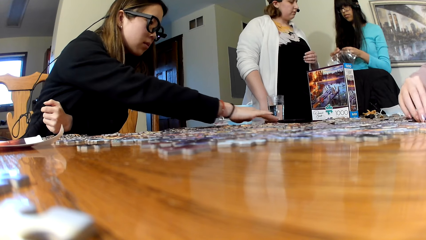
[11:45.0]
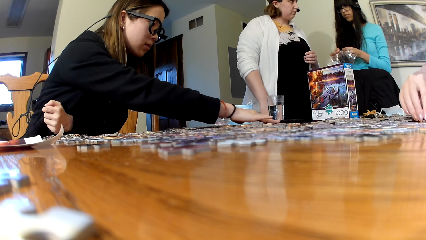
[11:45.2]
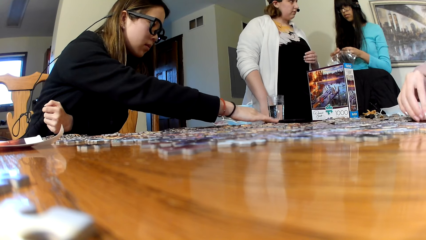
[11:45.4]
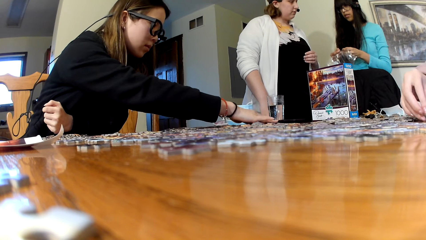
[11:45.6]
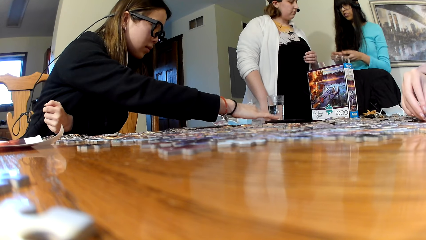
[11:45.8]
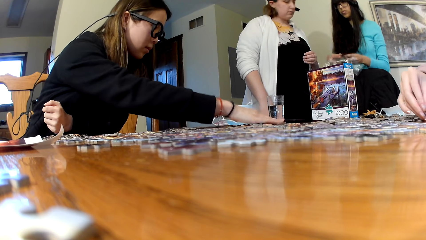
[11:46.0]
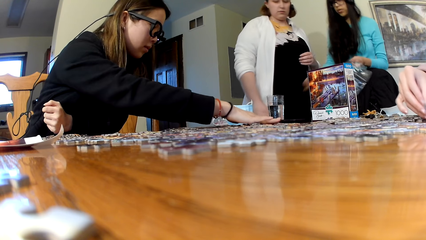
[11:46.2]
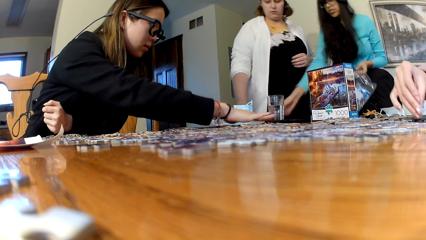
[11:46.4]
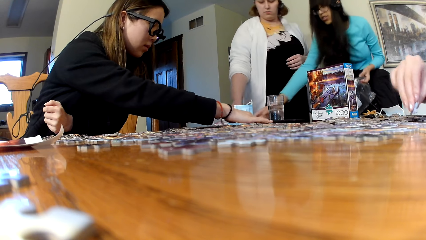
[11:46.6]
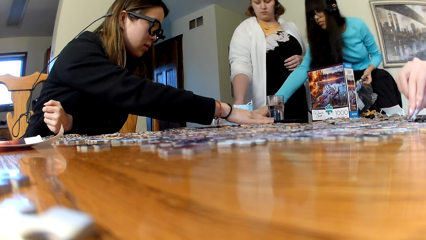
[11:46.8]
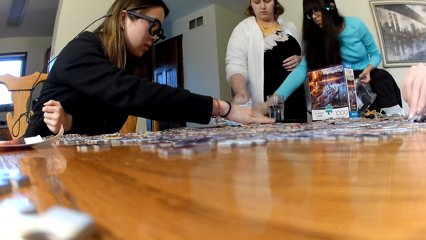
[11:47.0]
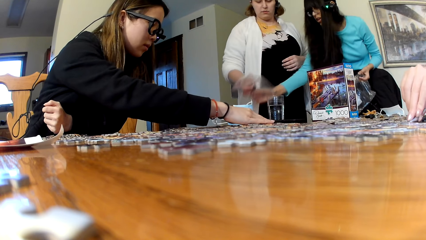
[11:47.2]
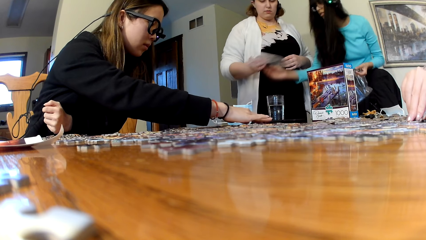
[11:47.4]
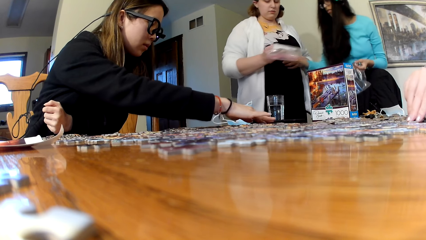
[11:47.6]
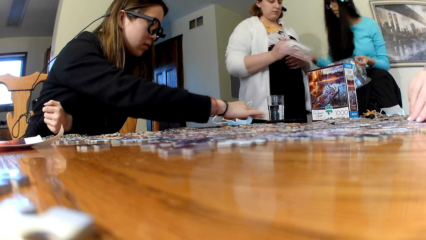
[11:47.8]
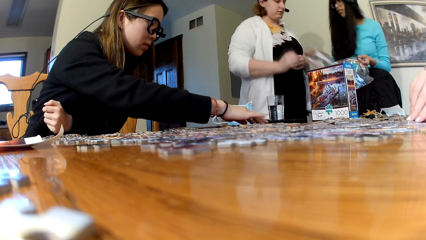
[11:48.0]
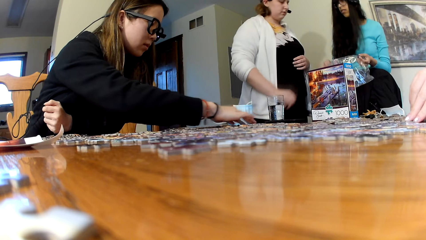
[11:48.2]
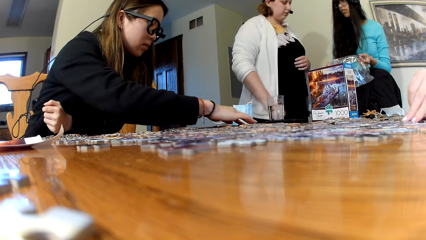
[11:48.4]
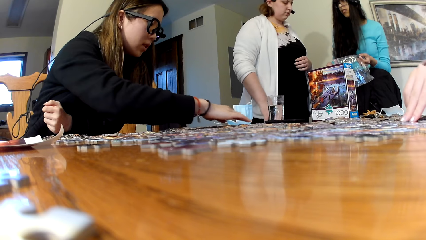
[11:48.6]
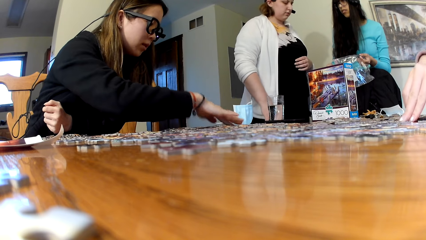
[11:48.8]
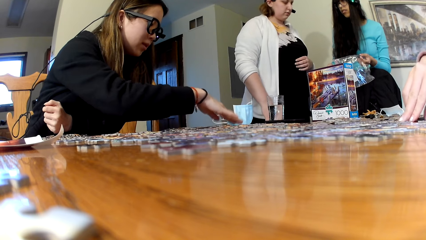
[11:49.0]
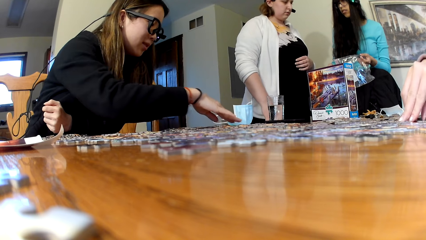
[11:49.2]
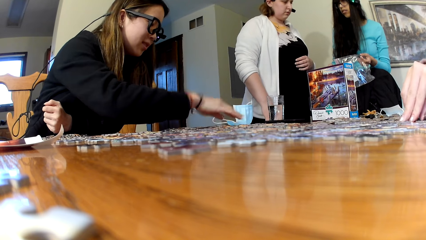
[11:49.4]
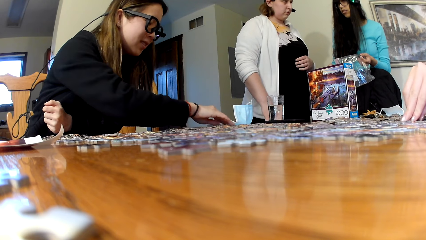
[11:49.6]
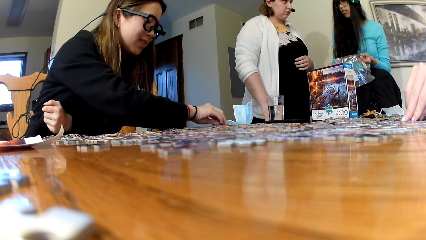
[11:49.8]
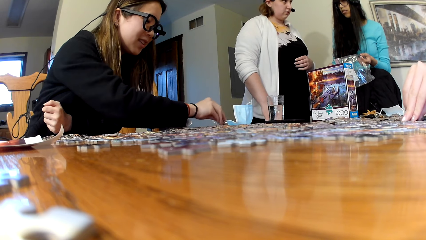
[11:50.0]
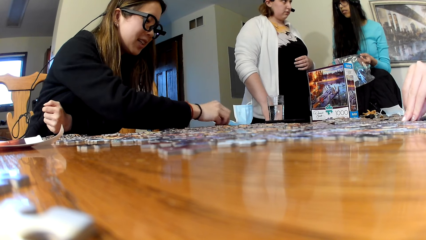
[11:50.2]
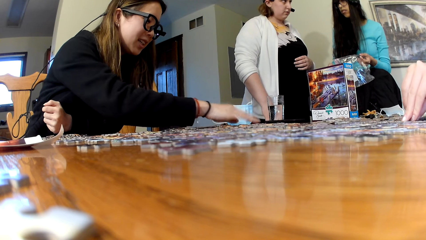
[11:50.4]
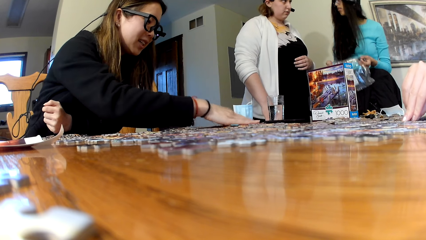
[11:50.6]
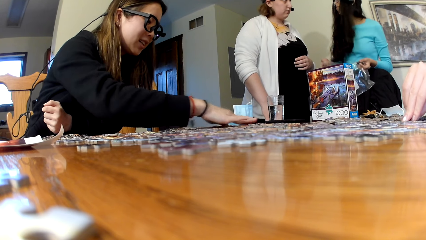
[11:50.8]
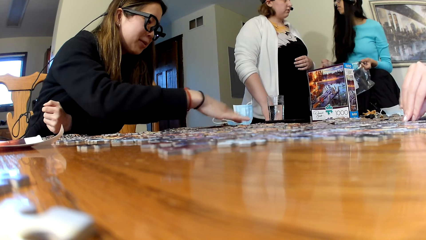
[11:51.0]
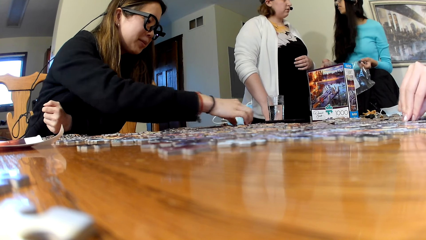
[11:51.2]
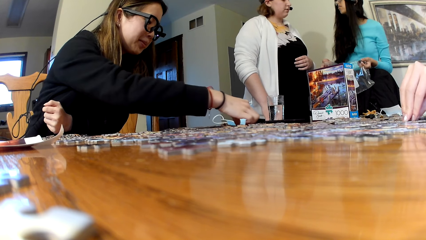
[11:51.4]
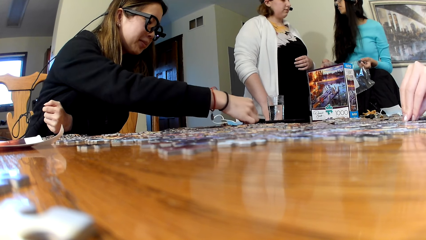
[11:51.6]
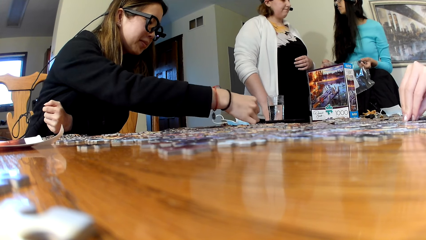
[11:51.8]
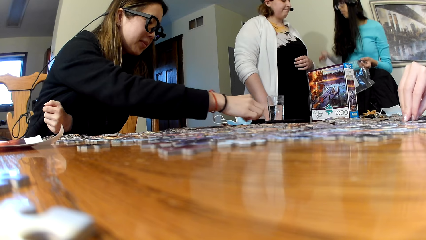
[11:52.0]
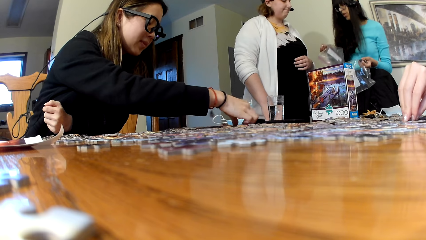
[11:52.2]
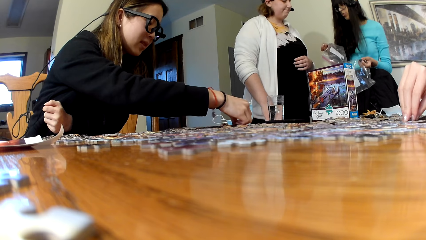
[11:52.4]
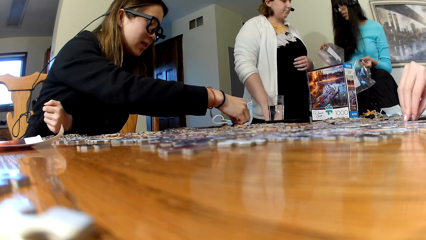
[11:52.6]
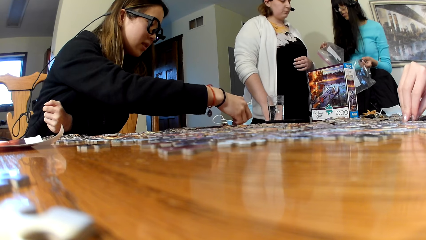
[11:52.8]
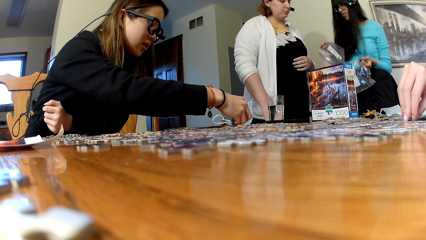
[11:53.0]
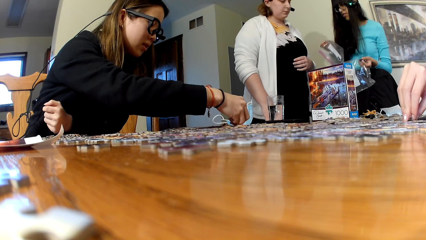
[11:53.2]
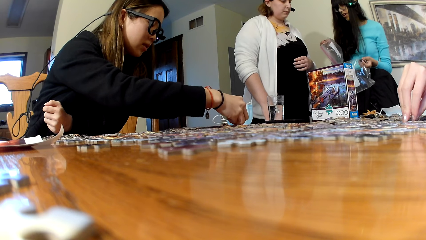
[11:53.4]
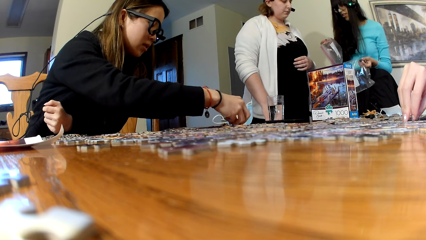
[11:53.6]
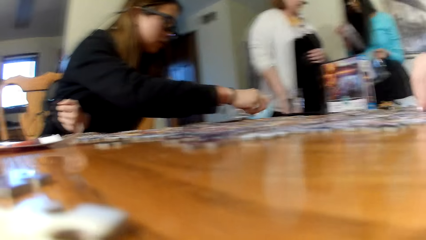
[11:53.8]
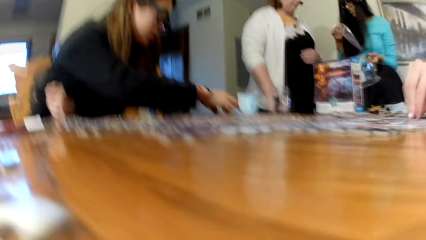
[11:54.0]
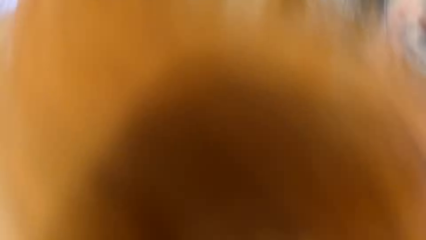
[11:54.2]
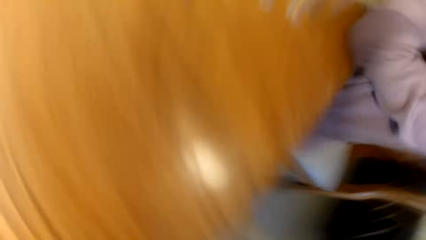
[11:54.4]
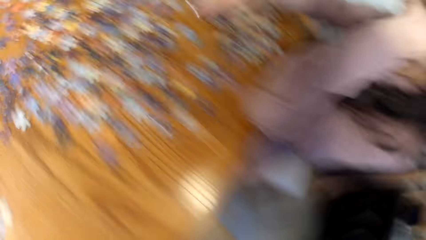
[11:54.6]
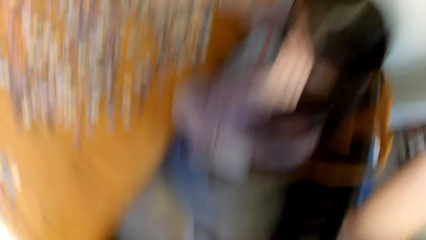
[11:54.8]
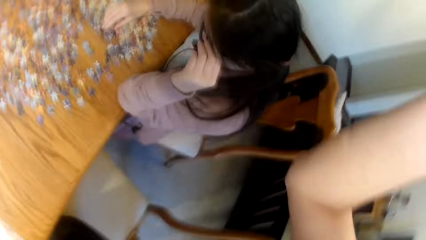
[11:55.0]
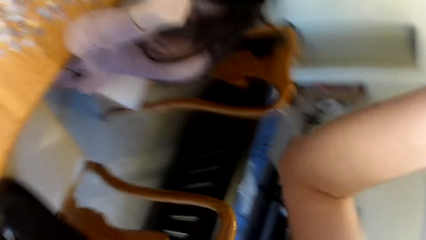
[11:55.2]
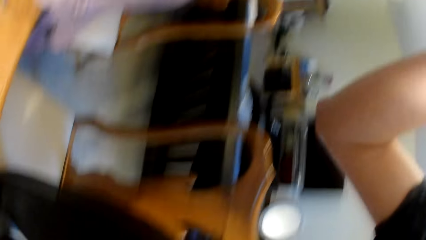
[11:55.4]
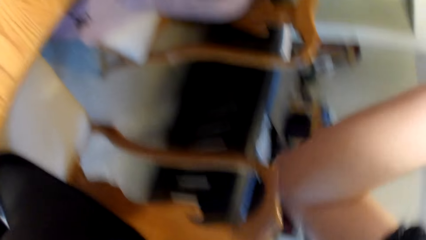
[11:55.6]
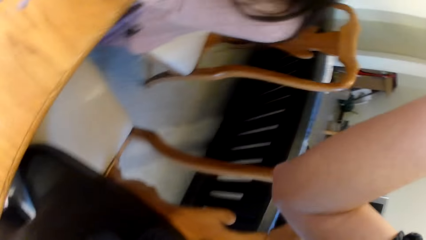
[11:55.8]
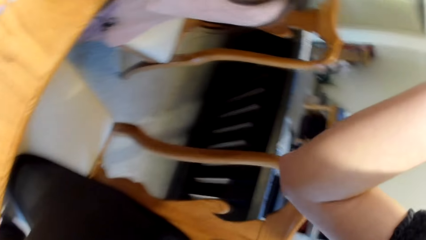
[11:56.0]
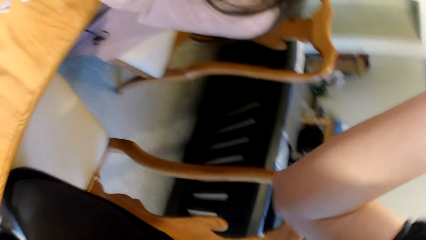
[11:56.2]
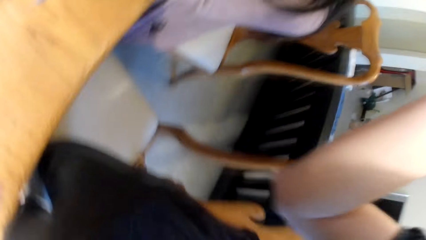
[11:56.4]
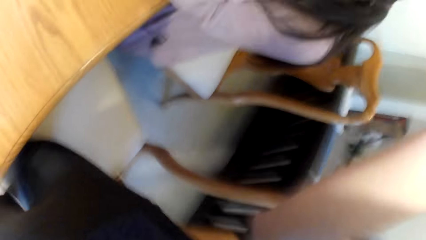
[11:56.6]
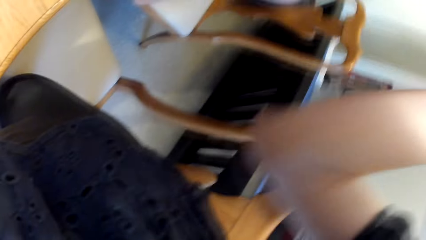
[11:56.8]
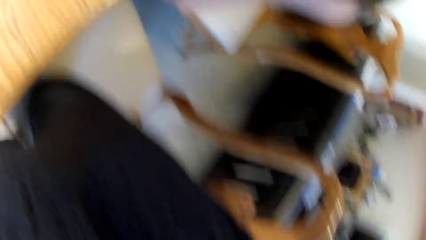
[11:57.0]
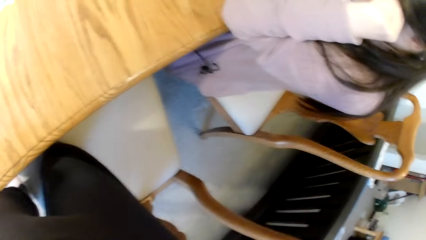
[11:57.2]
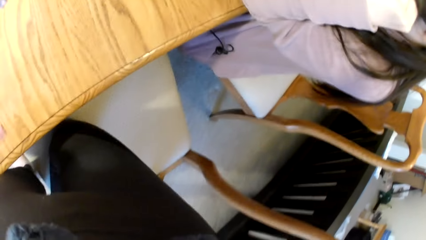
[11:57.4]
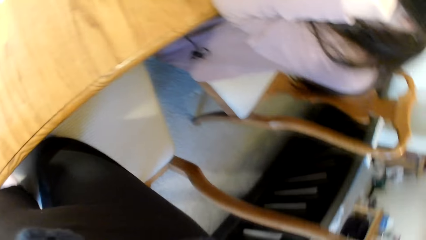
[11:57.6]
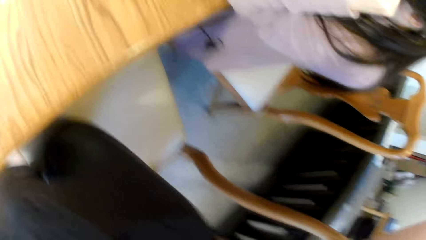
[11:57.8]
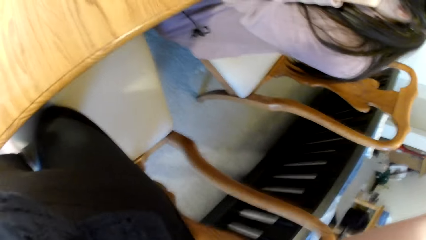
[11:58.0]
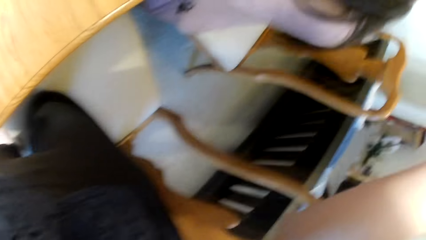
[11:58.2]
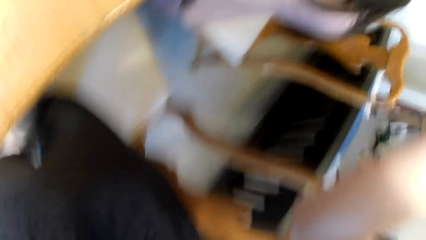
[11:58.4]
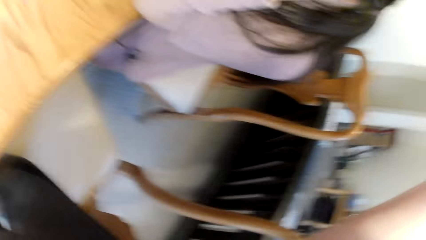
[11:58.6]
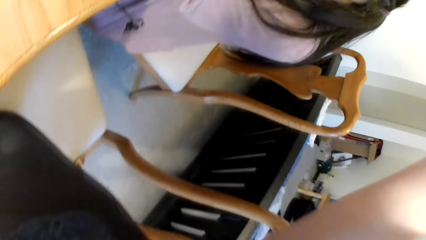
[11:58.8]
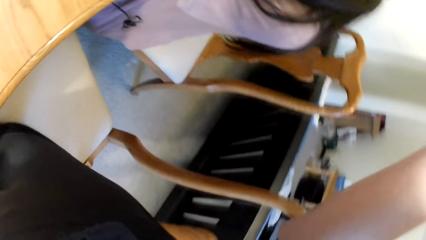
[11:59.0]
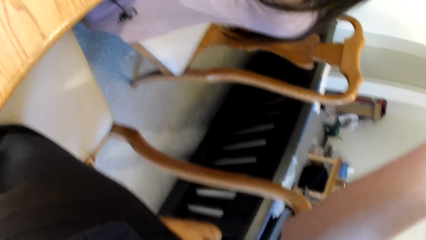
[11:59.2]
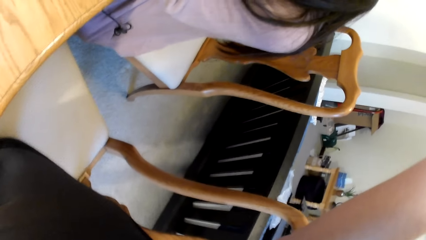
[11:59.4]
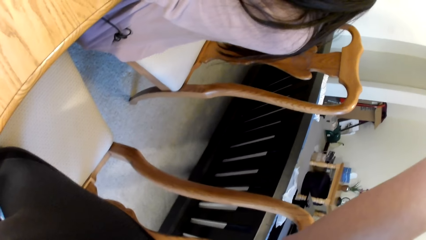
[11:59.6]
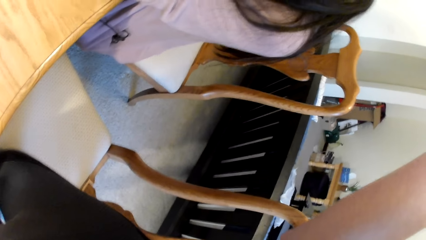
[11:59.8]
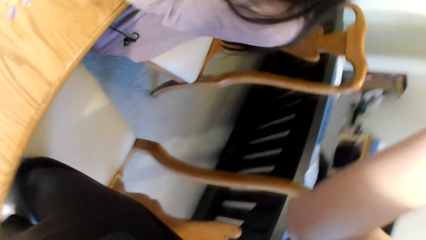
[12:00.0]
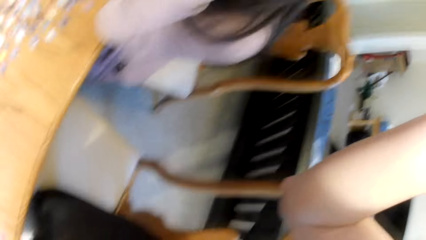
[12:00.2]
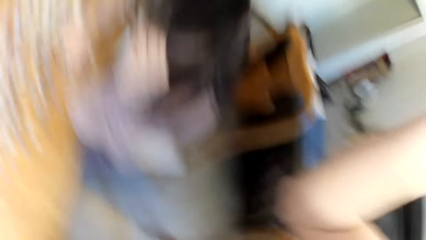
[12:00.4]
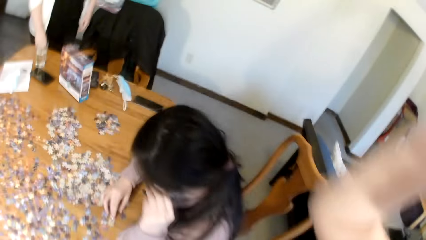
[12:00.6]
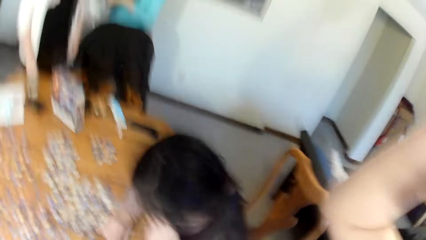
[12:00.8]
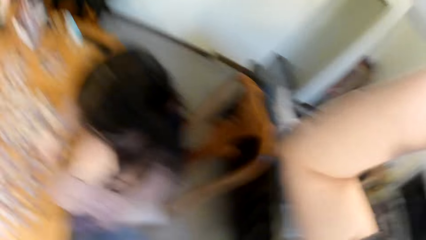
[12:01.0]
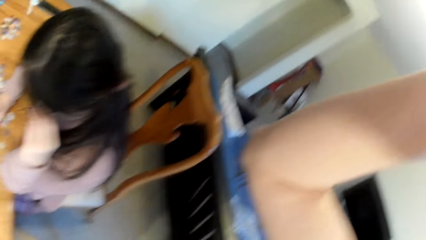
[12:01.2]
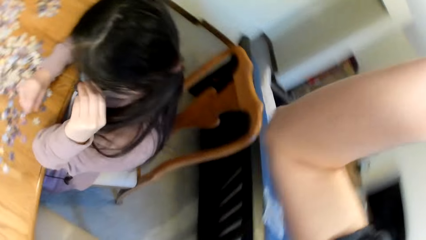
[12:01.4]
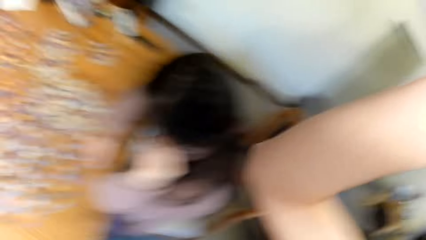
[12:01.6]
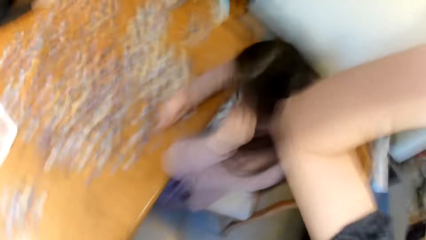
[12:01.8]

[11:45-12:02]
A lady picks up a nylon paper. The camera wearer fixes the camera. They stand up.
